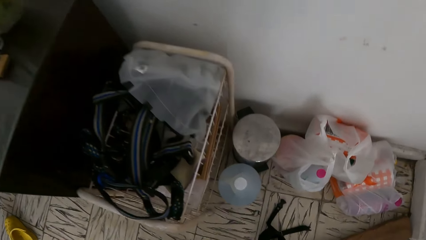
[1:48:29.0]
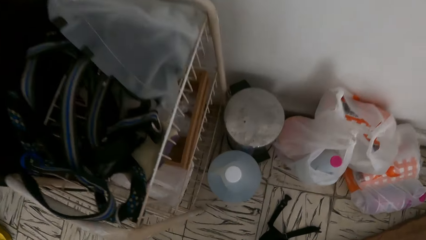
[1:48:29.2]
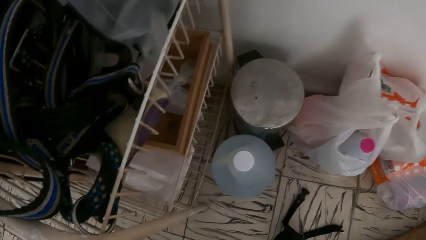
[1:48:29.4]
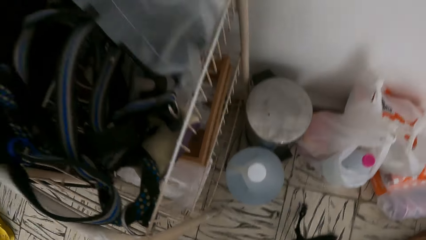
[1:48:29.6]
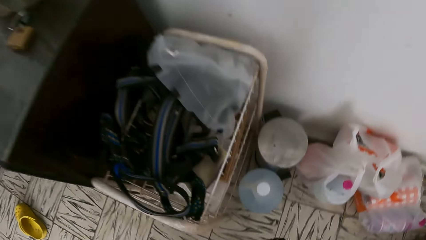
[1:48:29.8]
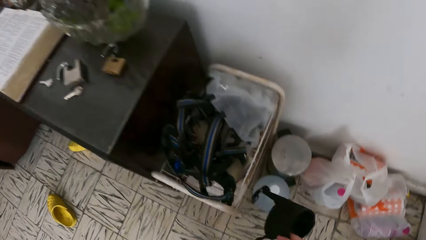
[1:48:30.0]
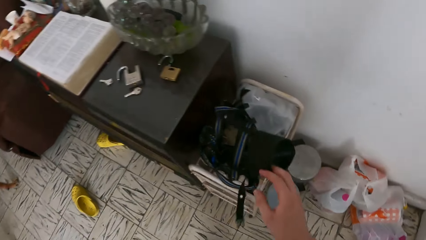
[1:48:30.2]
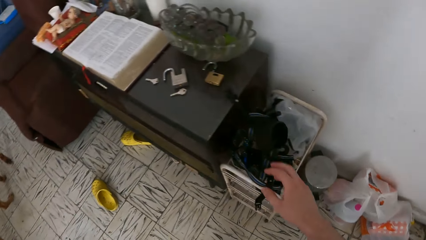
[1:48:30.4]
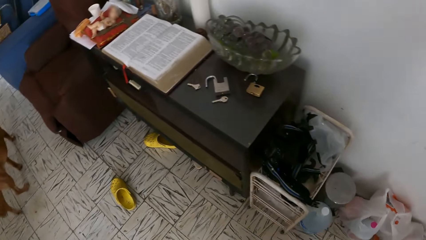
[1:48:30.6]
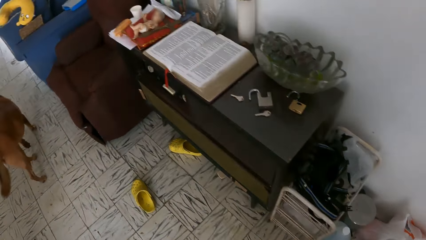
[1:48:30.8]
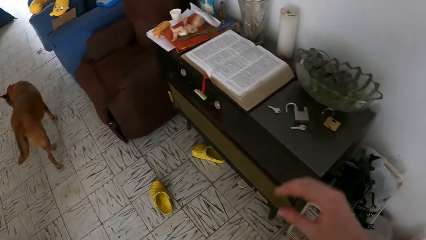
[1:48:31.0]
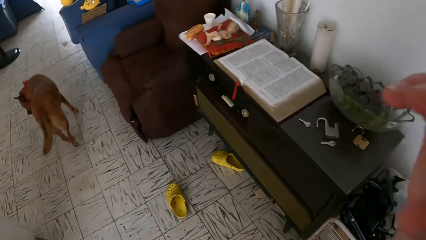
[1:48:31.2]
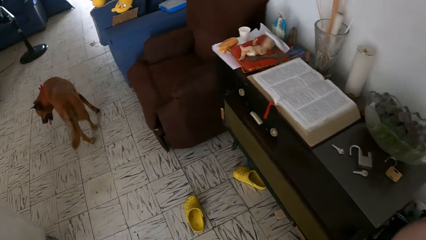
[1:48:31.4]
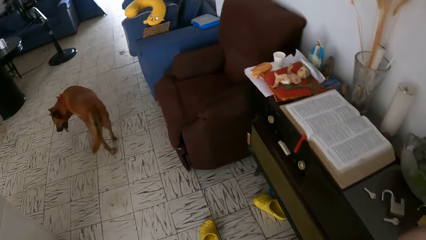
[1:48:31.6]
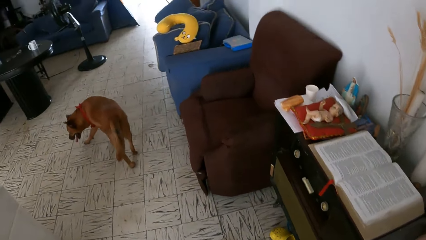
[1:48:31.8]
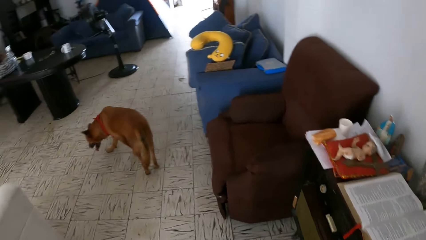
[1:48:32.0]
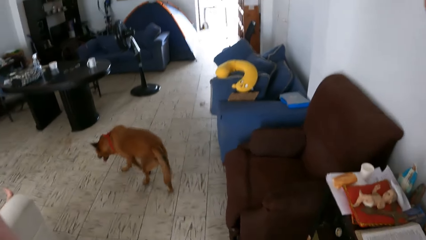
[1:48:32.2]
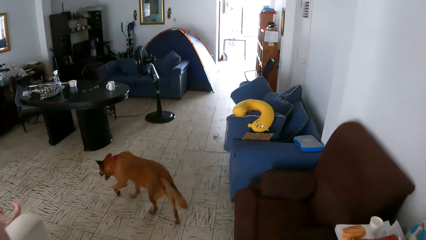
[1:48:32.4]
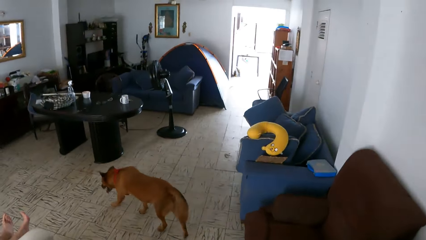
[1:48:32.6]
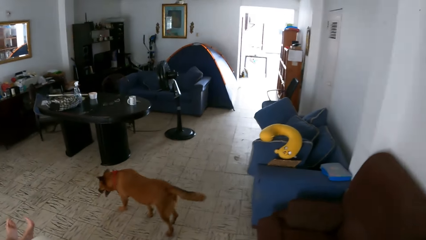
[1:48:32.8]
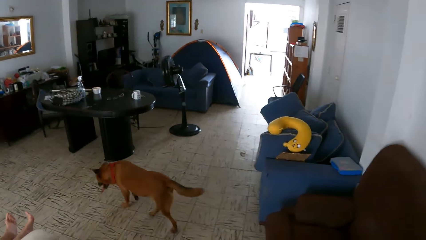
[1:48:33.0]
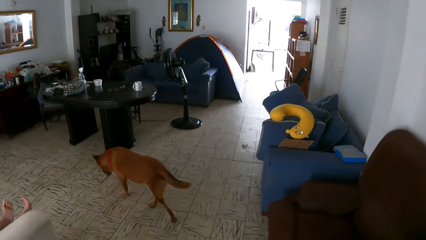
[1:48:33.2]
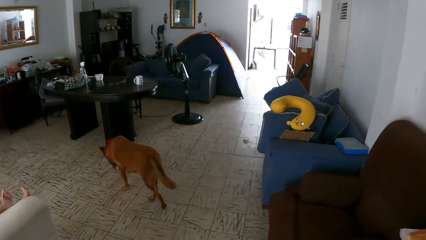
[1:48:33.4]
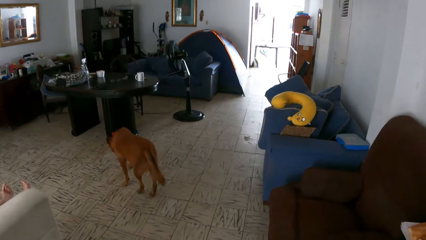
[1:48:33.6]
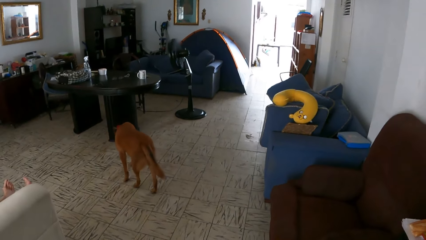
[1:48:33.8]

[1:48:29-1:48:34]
The camera wearer picks up the dog collar or muzzle on the floor. He puts the dog collar on the rack. He lifts his hand. He touches the camera with his right hand.
